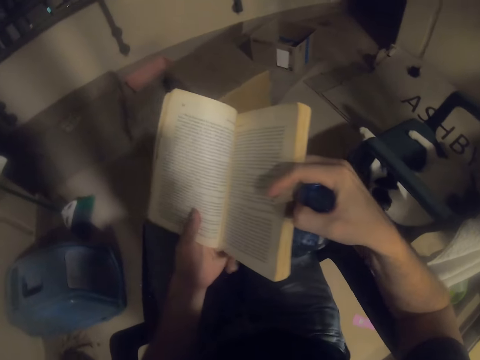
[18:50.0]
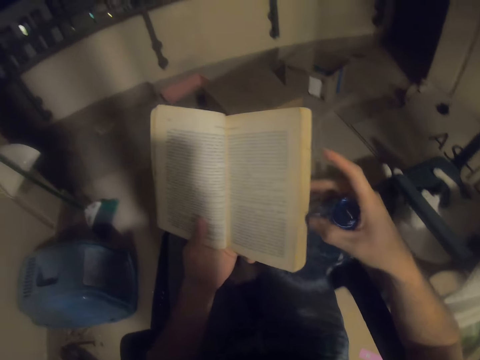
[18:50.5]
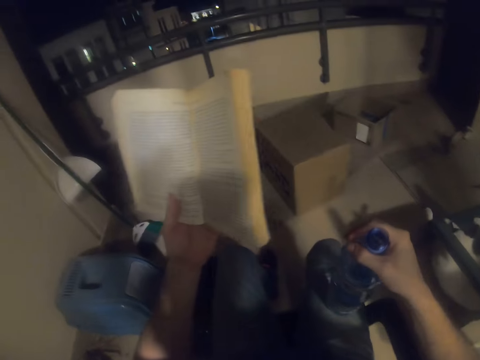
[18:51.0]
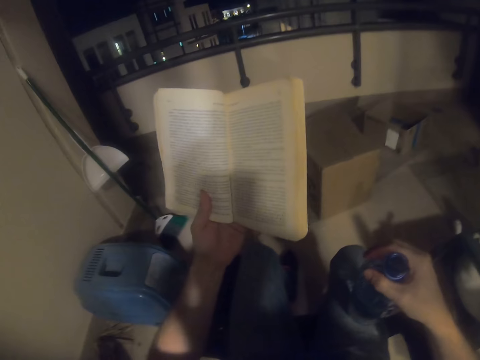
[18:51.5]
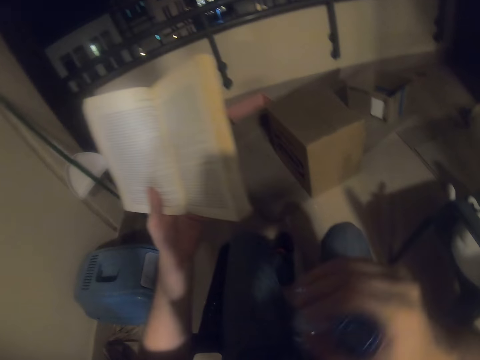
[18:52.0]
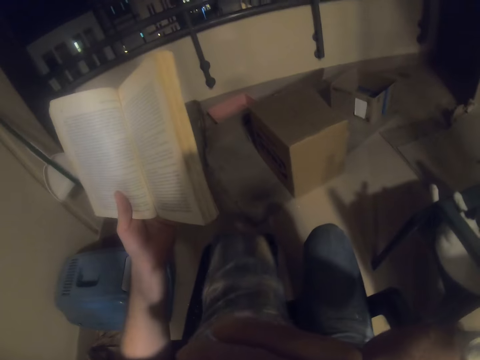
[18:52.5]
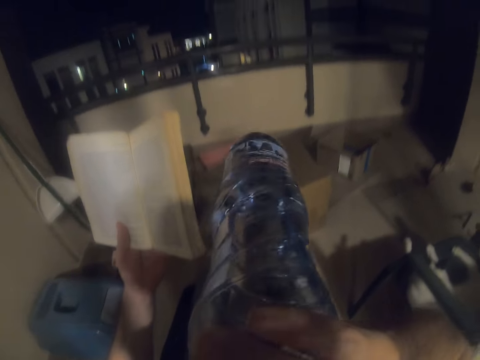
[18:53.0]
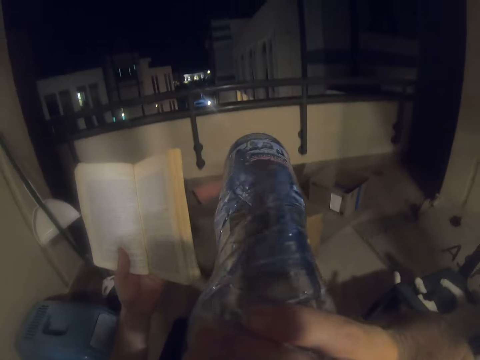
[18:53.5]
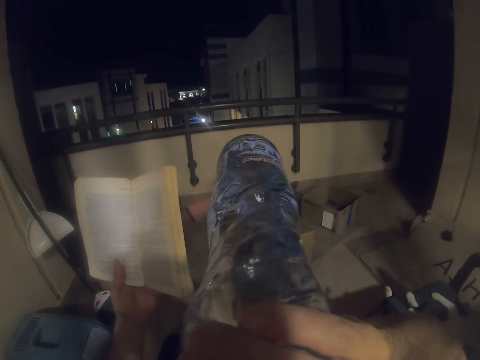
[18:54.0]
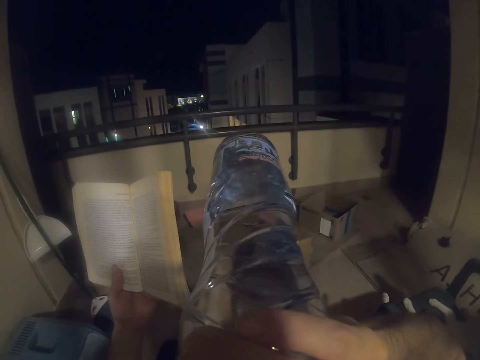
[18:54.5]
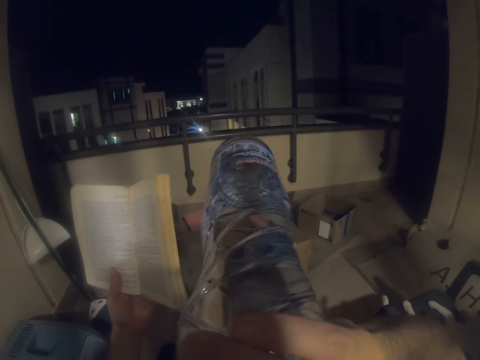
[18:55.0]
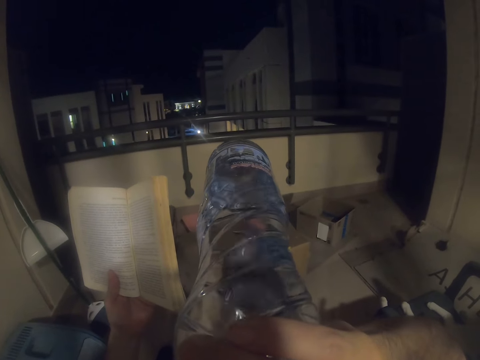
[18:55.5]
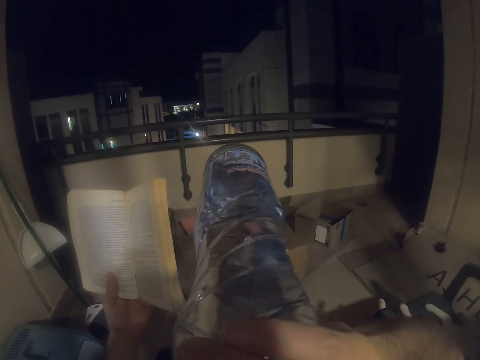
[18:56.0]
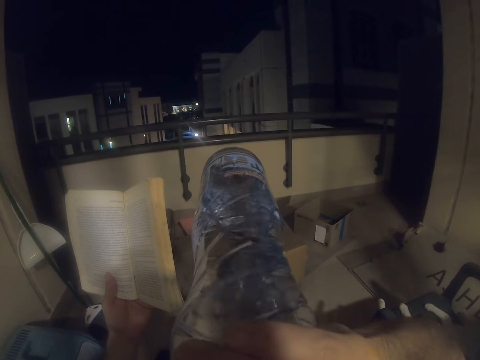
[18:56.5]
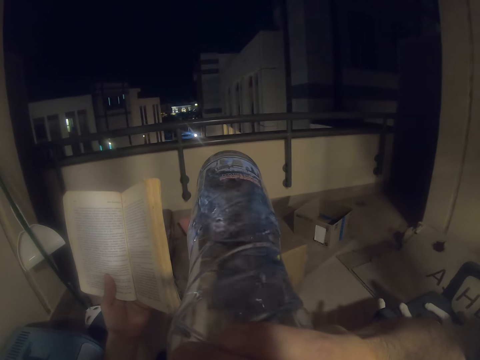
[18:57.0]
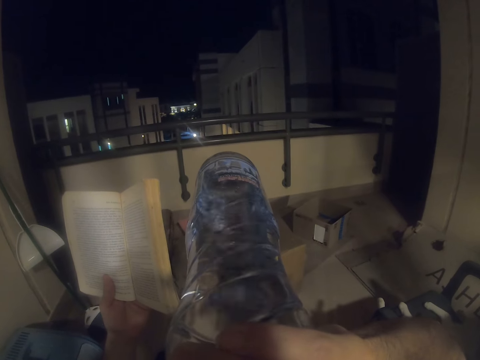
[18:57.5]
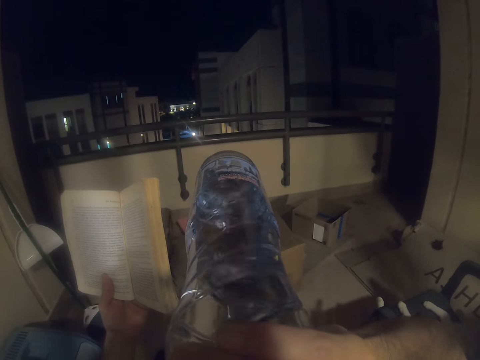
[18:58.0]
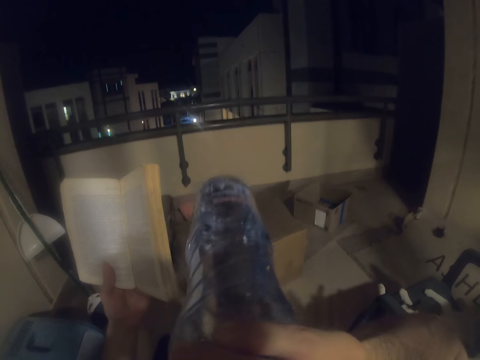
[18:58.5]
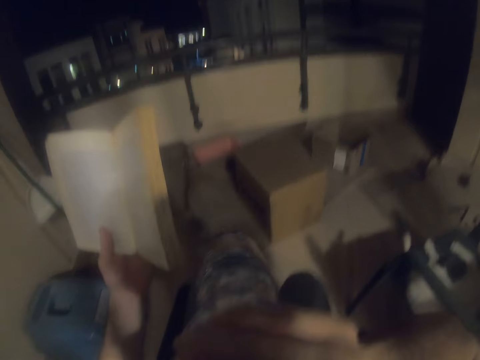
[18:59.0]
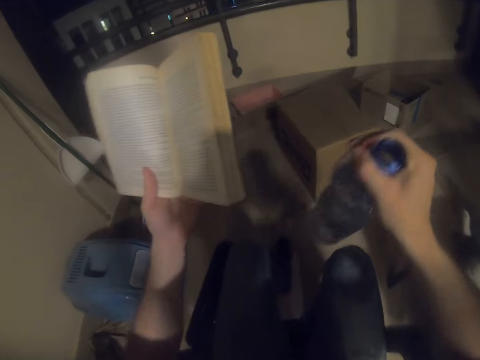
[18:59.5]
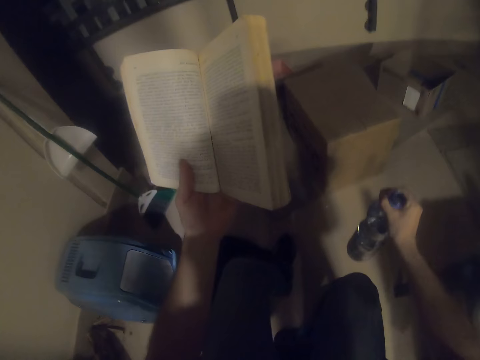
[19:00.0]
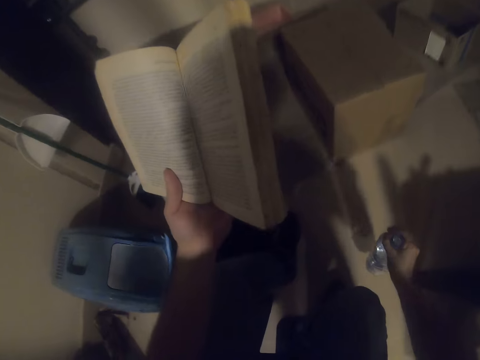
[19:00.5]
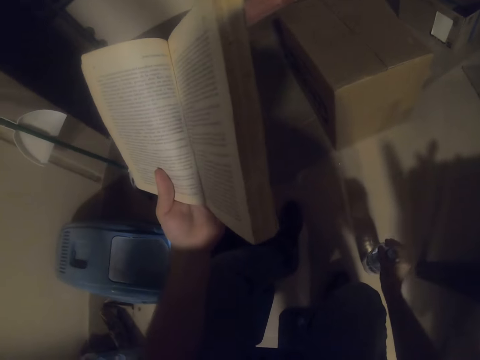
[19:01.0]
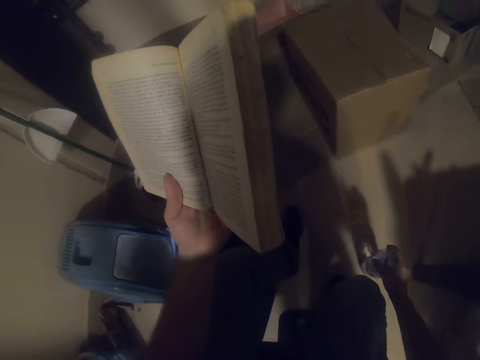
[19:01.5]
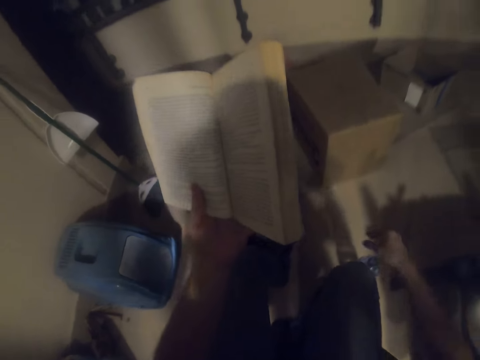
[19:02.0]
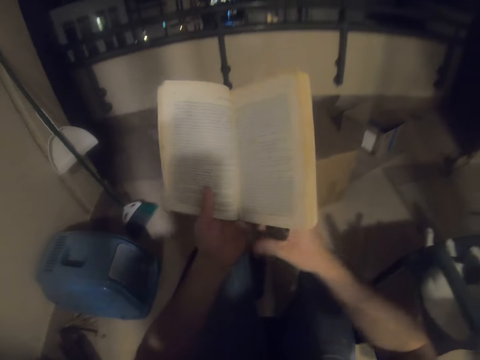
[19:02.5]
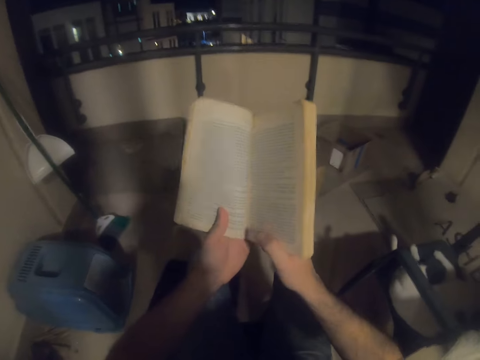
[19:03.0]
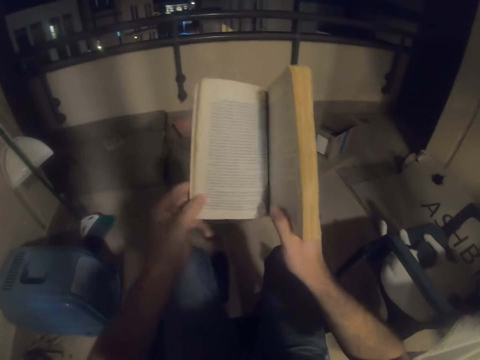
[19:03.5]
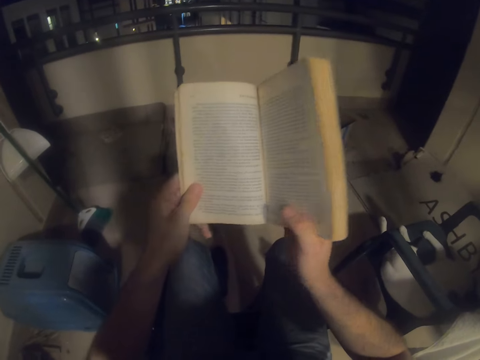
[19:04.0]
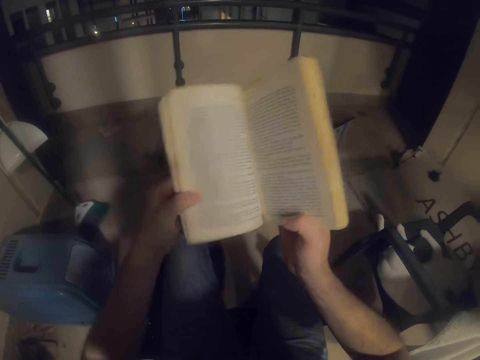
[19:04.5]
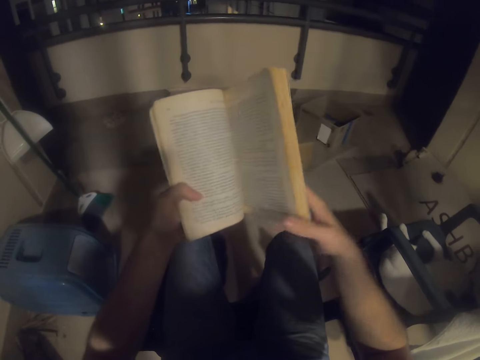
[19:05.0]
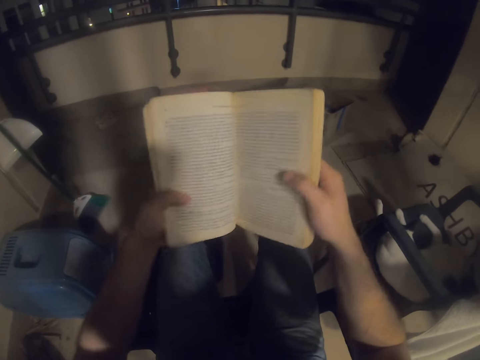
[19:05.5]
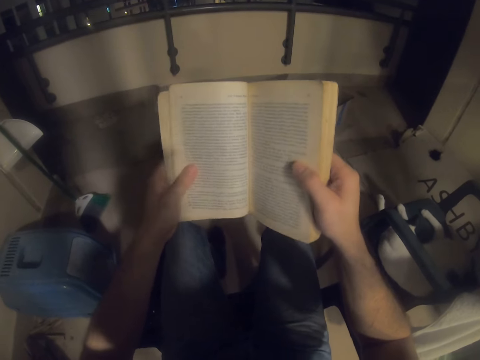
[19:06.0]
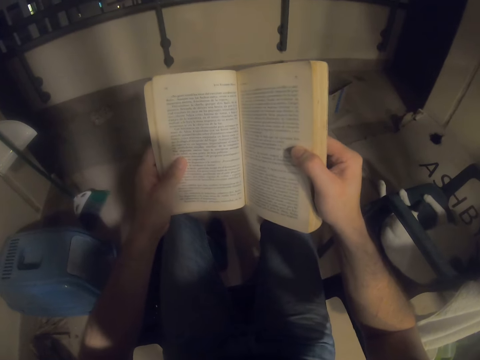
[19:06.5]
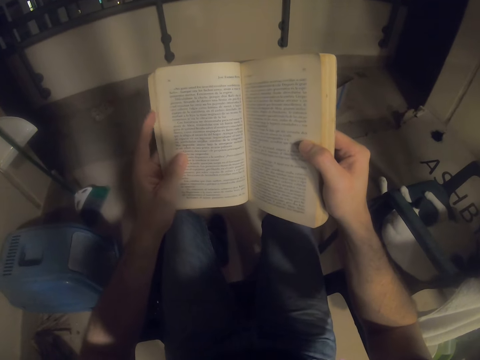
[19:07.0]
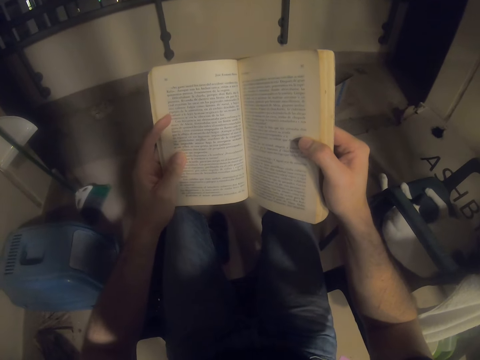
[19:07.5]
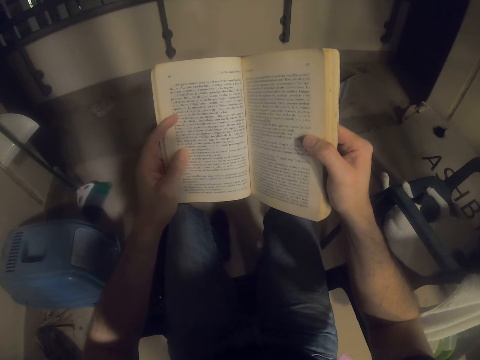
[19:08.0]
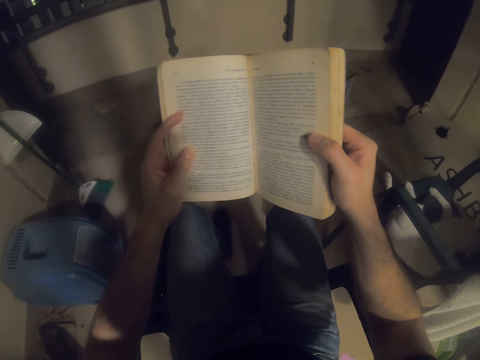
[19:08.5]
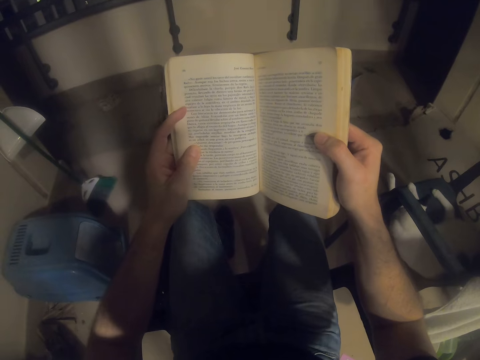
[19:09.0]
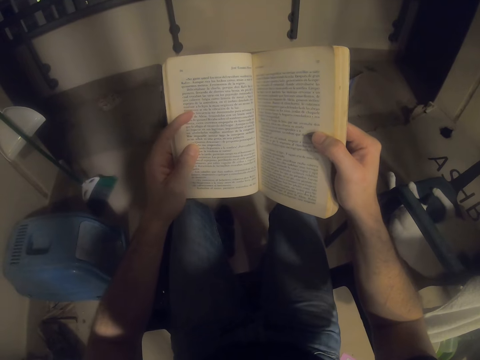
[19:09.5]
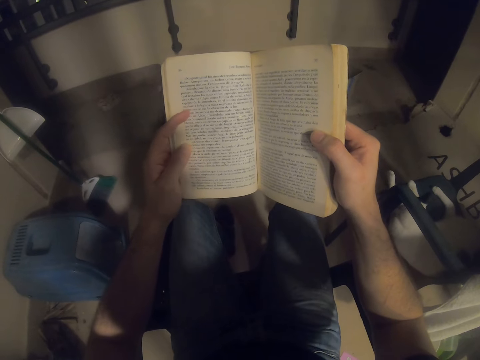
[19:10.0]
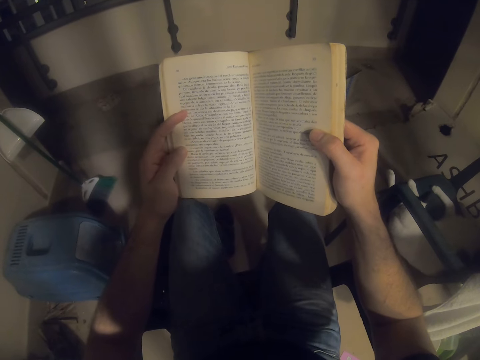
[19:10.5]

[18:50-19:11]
The camera wearer reads the book. They drink water. They put the water bottle down. They grab the book. They read the book.

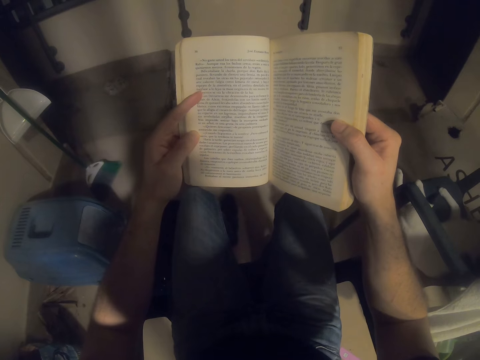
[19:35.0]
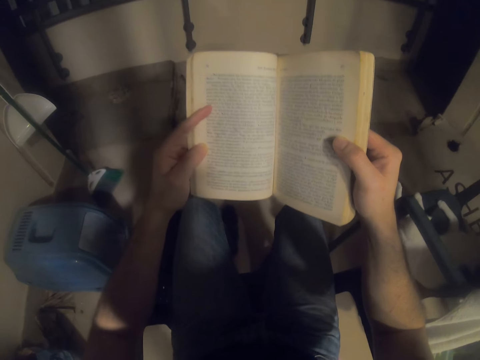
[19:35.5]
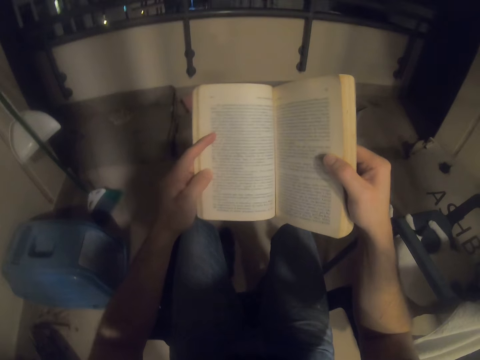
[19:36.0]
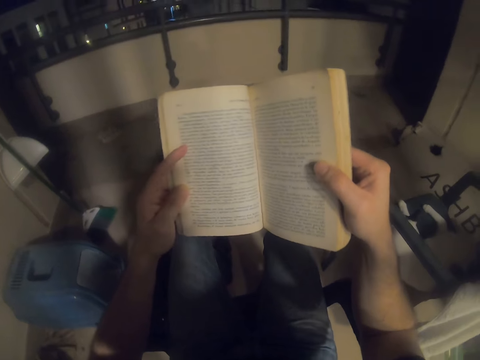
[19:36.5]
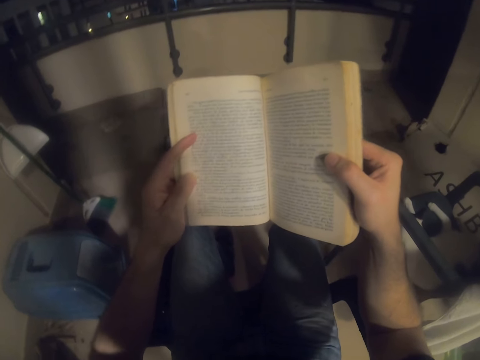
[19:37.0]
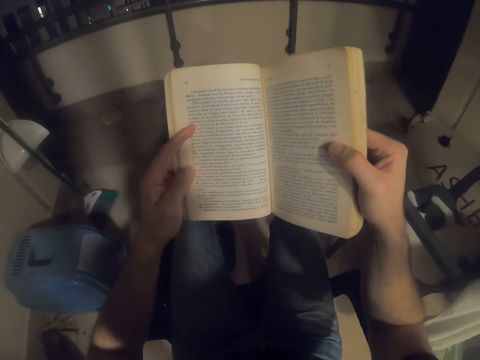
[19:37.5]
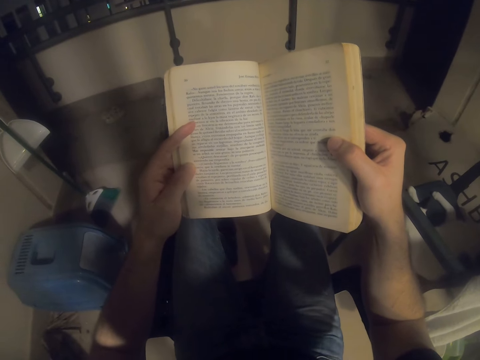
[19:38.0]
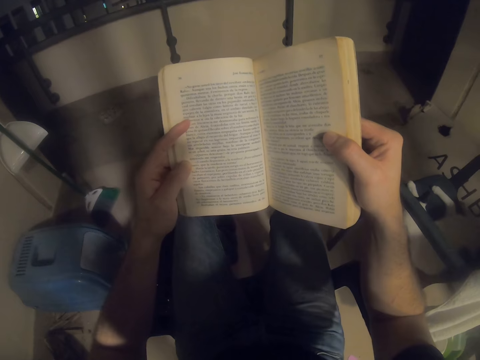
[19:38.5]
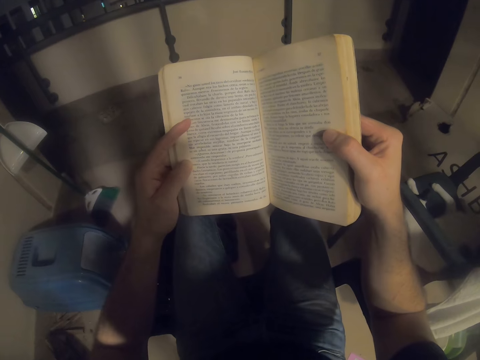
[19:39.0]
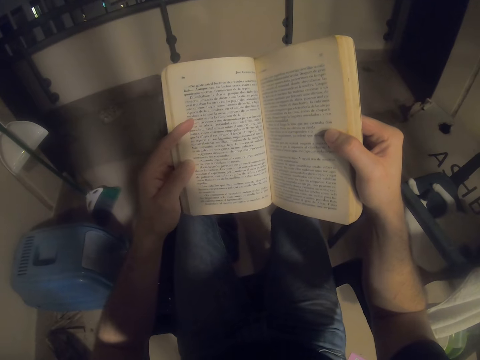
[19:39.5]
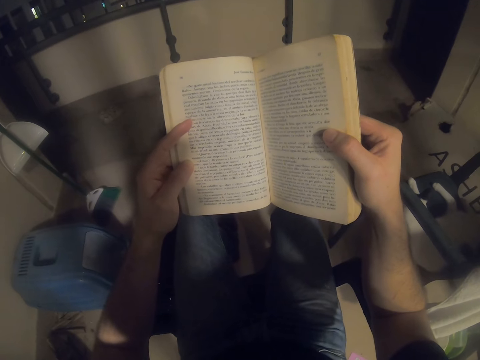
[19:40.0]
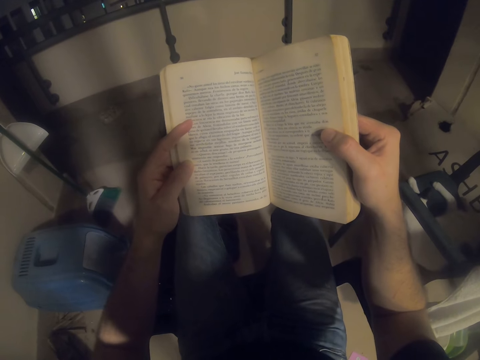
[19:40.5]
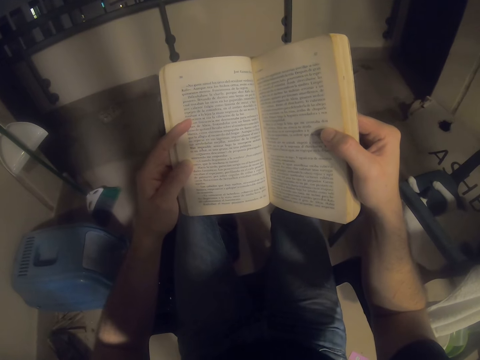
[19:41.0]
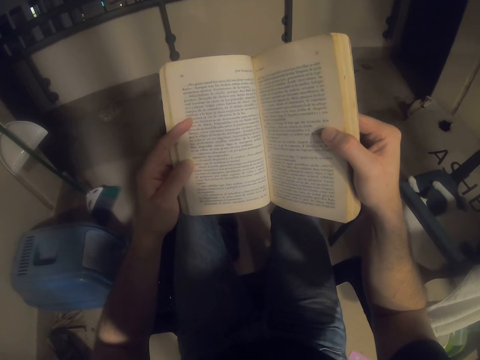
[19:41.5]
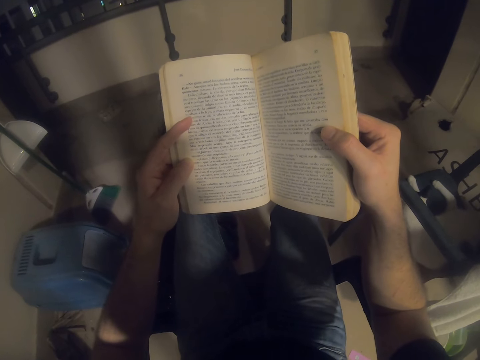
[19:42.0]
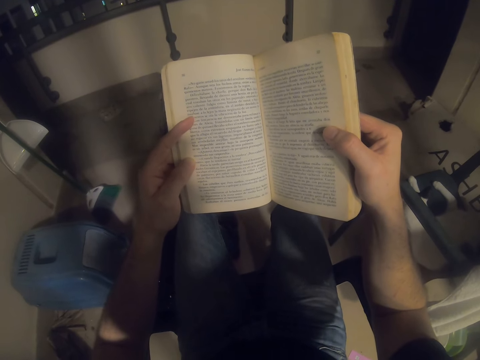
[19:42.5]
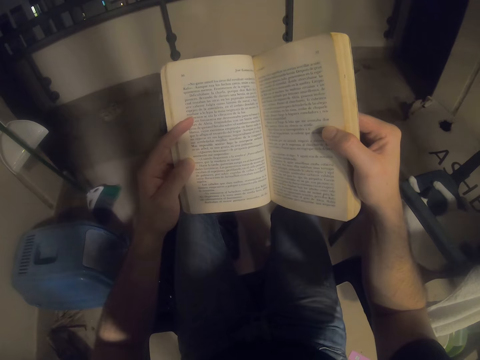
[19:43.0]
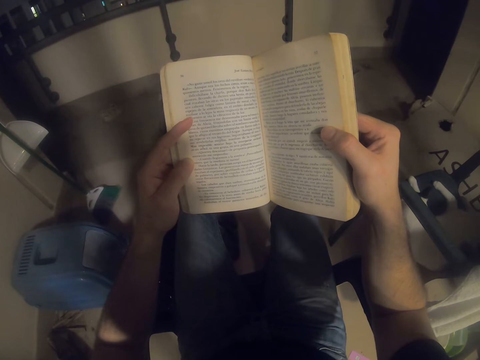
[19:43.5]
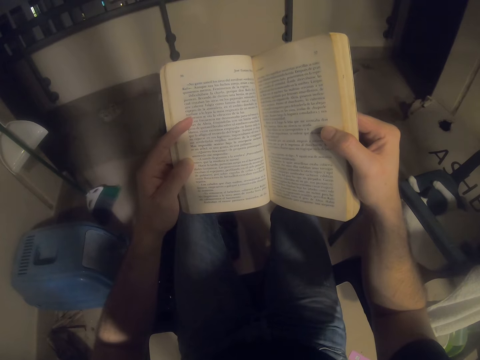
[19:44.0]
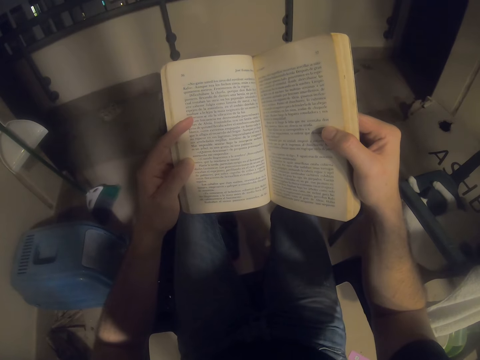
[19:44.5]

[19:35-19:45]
The camera wearer lifts the book up. They read the book.
